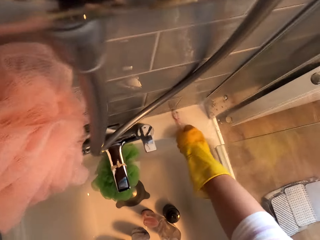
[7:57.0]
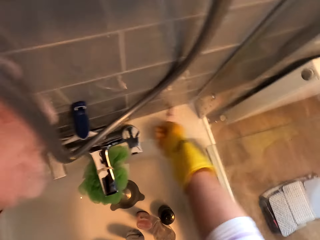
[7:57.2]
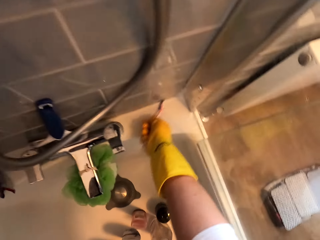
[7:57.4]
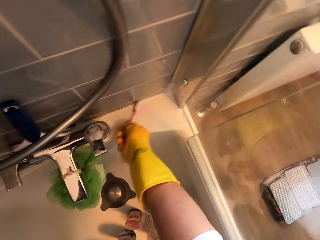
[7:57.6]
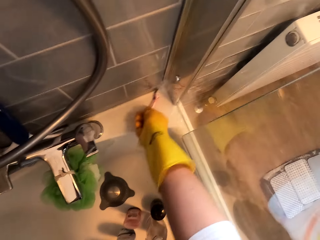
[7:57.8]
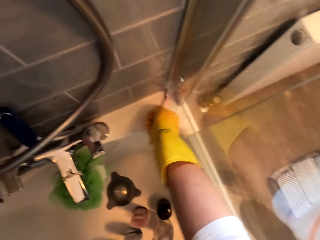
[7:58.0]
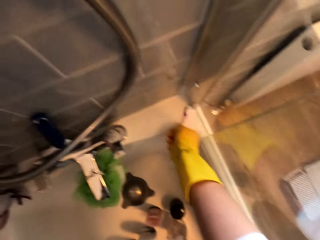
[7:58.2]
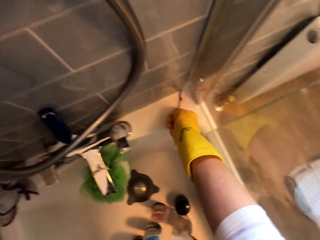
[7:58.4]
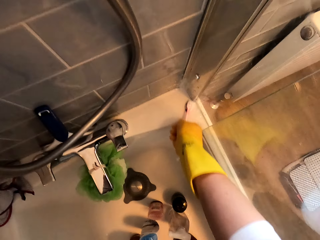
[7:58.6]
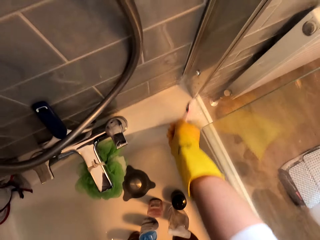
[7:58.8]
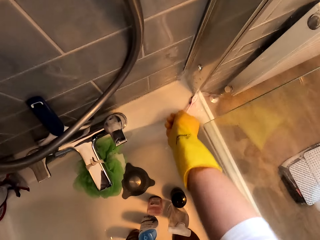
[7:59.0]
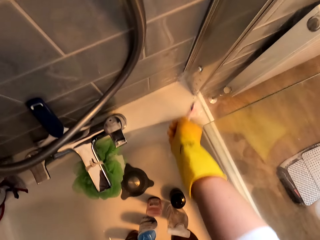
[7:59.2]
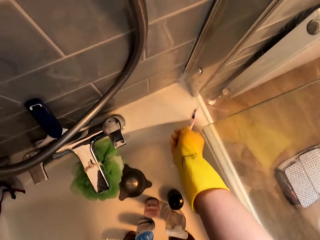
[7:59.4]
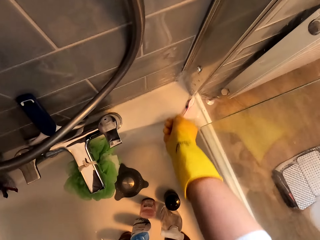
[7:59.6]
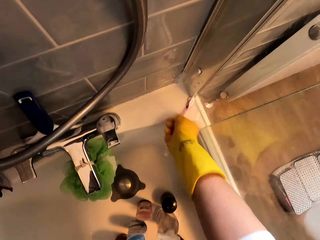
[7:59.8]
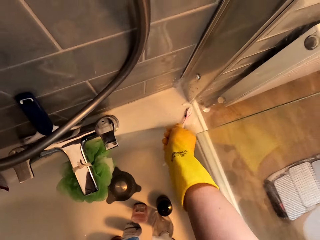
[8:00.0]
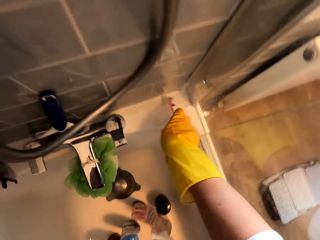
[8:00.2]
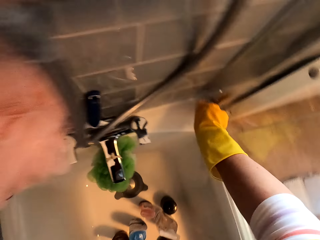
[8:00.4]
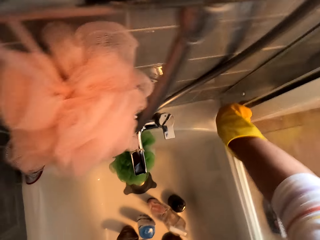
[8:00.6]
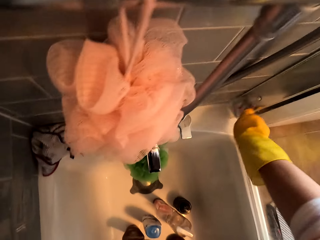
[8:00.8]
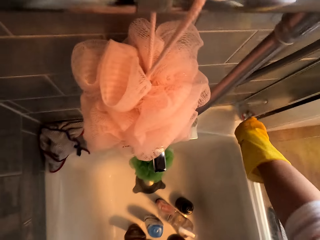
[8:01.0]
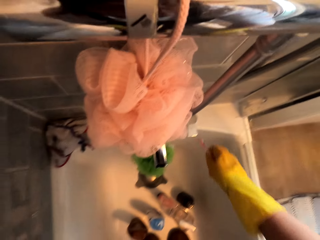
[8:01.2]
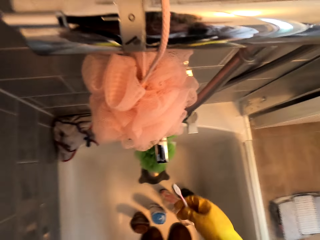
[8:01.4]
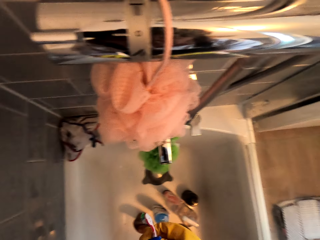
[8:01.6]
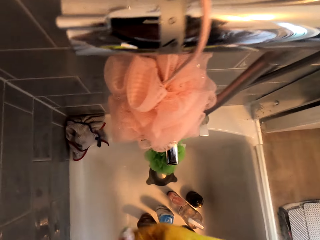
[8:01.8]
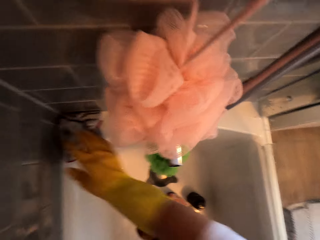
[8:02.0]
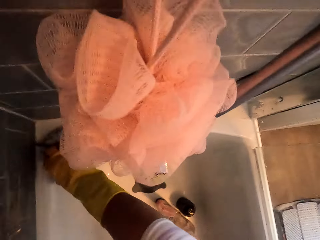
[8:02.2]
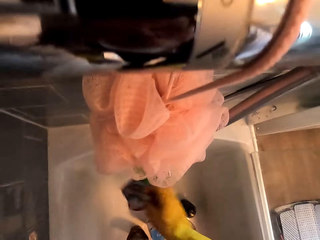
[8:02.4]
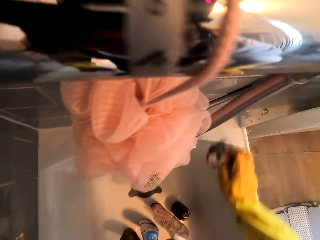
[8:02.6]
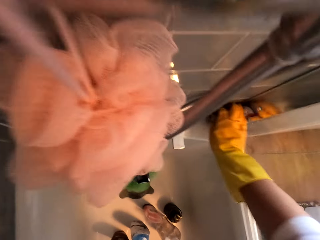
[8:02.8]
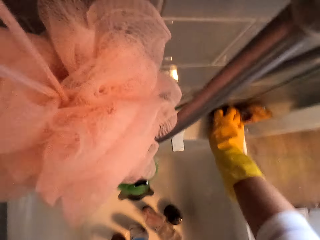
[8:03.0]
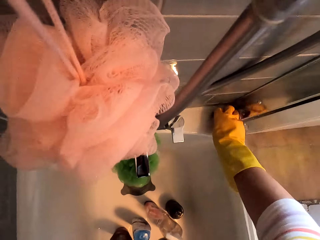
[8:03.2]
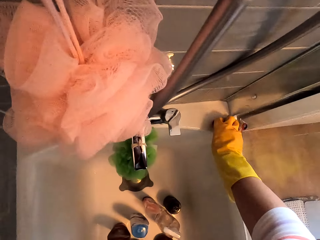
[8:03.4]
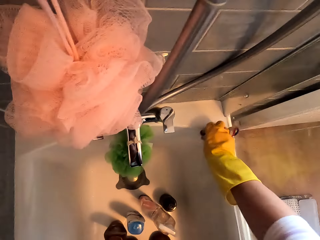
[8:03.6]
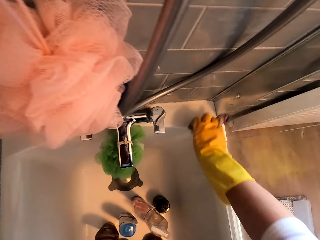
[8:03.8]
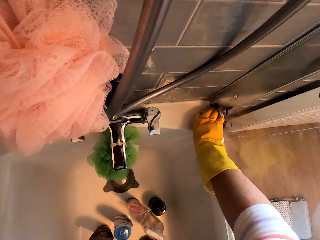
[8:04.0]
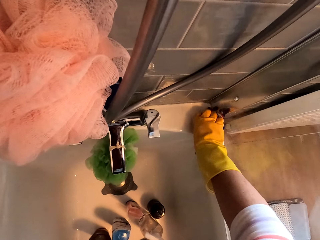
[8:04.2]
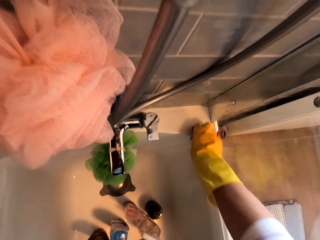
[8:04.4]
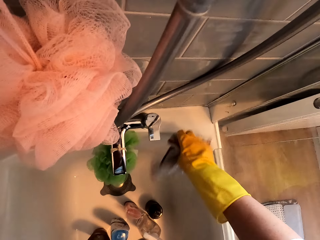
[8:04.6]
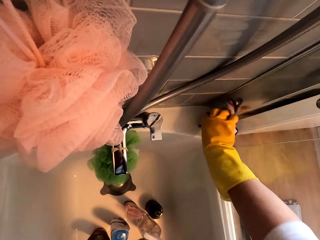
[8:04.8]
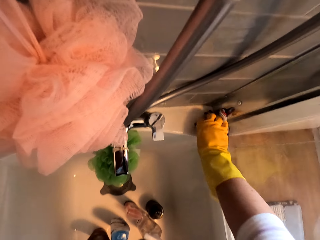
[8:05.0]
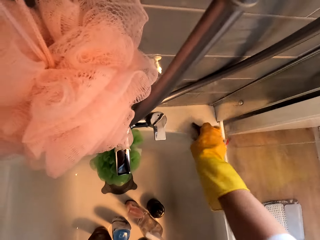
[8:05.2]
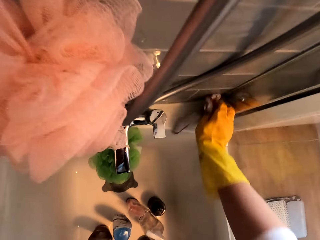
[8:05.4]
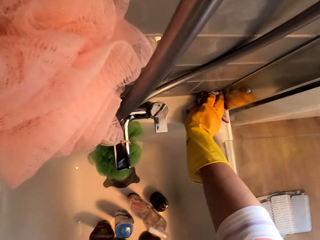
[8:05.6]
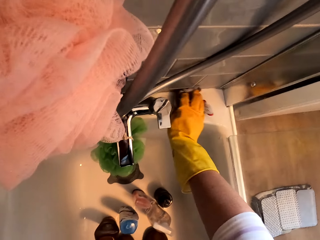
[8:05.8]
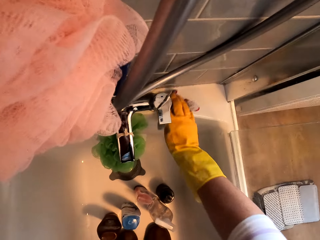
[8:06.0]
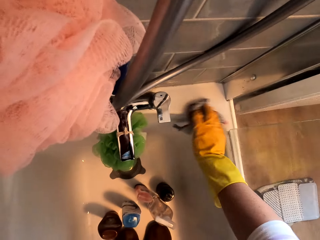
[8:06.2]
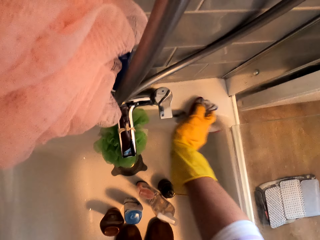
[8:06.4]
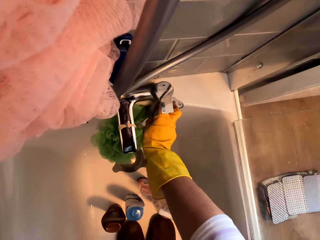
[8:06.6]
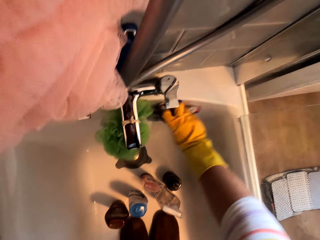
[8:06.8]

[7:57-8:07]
The camera wearer picks a towel on the jacuzzi. They wipe the jacuzzi using the towel.

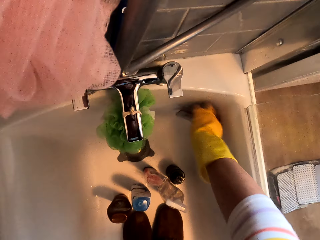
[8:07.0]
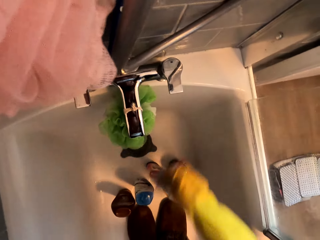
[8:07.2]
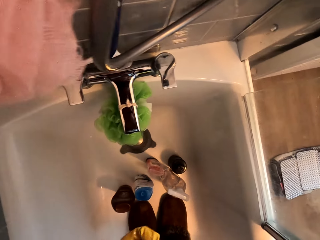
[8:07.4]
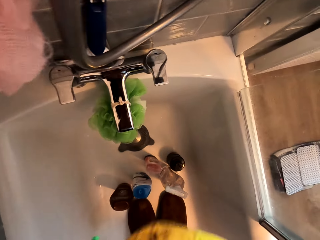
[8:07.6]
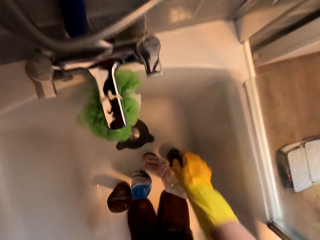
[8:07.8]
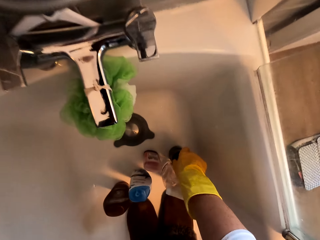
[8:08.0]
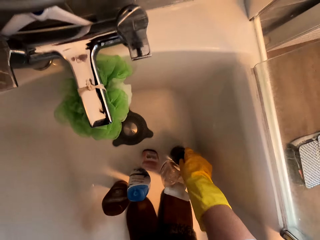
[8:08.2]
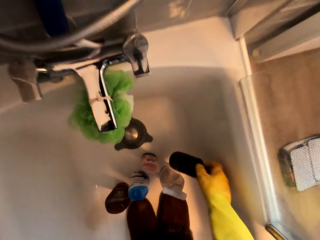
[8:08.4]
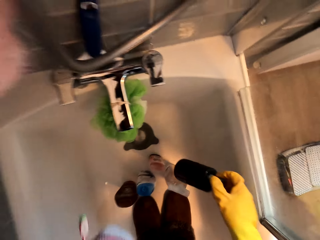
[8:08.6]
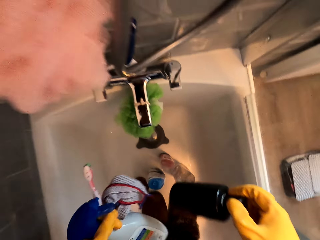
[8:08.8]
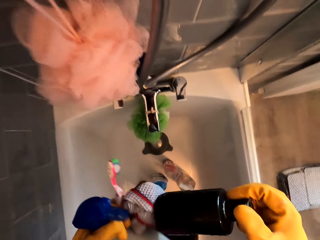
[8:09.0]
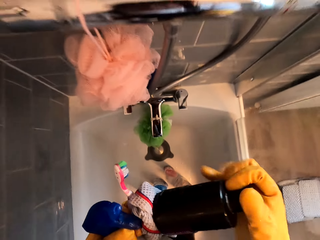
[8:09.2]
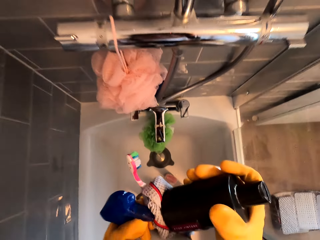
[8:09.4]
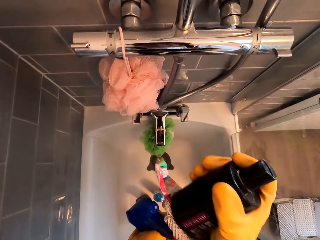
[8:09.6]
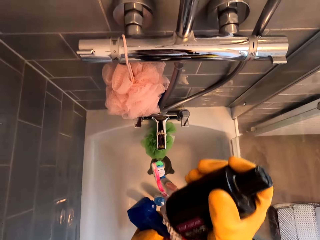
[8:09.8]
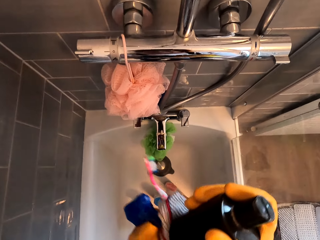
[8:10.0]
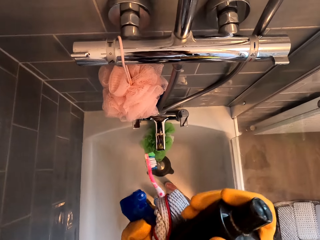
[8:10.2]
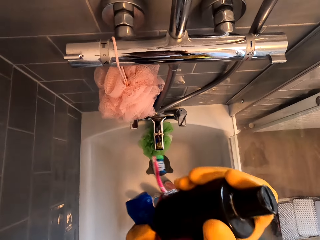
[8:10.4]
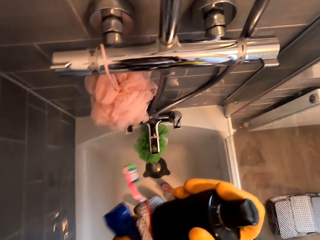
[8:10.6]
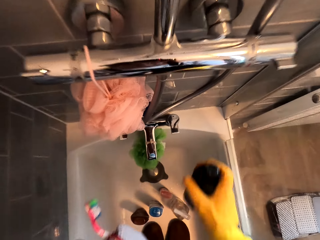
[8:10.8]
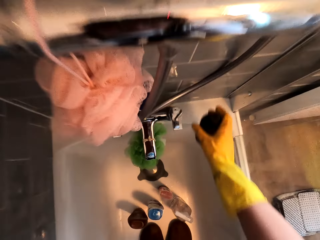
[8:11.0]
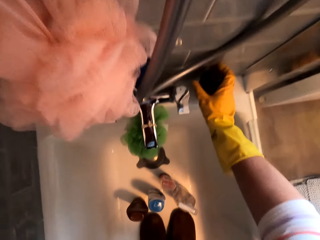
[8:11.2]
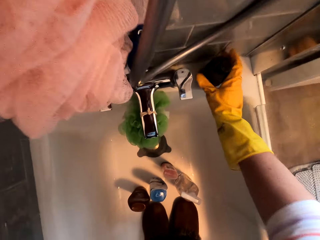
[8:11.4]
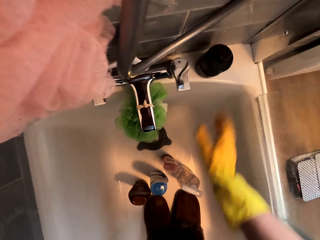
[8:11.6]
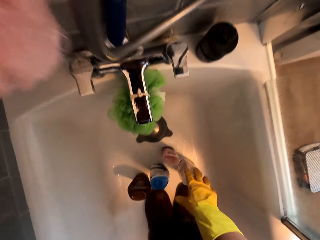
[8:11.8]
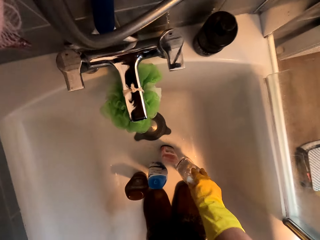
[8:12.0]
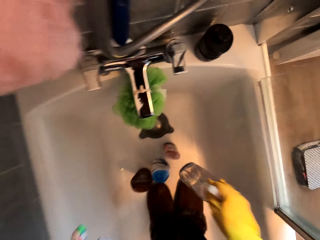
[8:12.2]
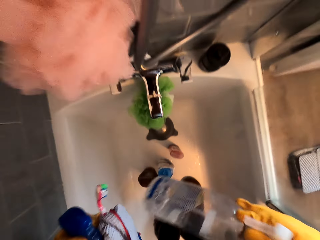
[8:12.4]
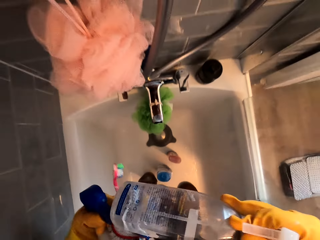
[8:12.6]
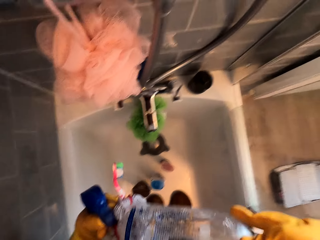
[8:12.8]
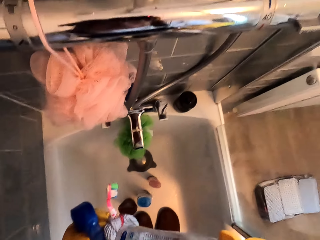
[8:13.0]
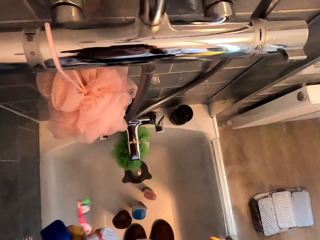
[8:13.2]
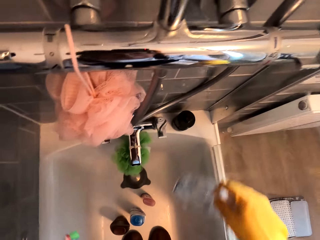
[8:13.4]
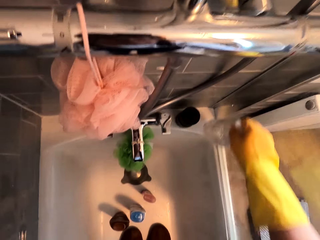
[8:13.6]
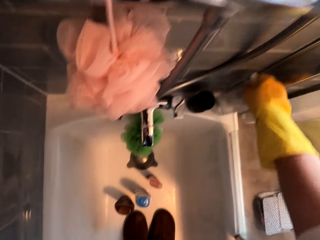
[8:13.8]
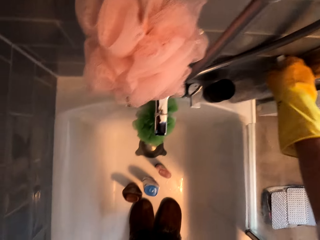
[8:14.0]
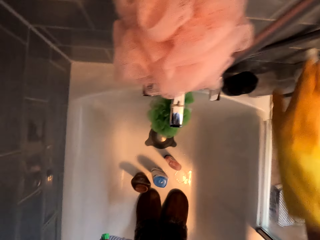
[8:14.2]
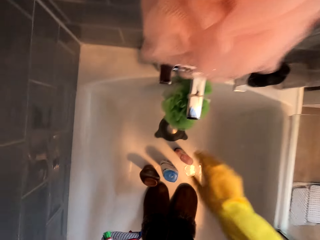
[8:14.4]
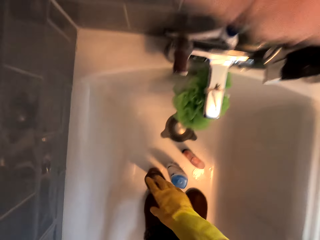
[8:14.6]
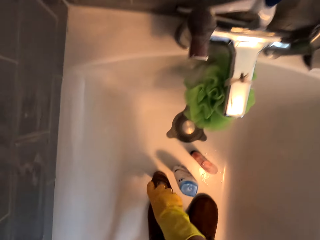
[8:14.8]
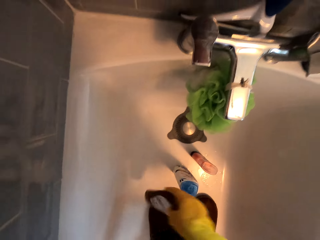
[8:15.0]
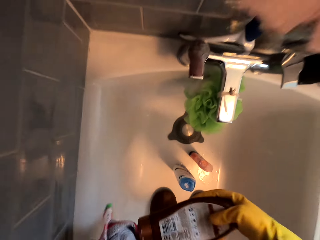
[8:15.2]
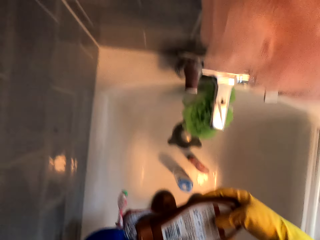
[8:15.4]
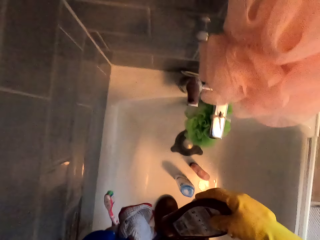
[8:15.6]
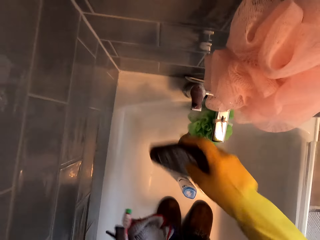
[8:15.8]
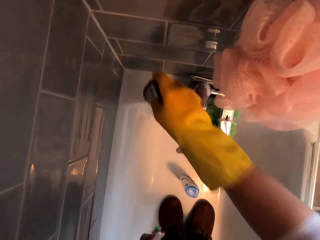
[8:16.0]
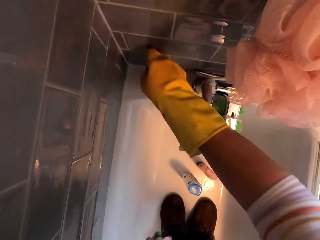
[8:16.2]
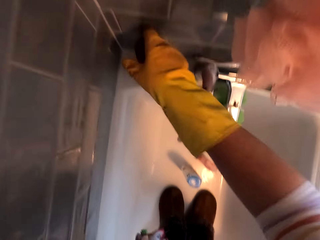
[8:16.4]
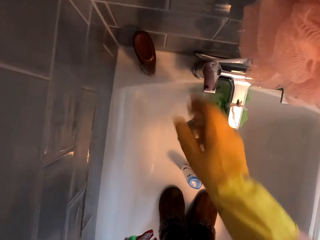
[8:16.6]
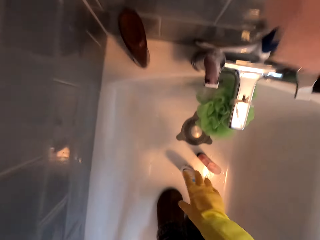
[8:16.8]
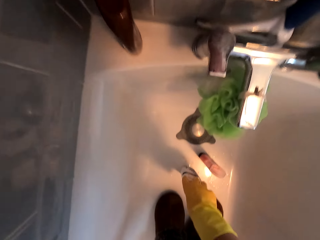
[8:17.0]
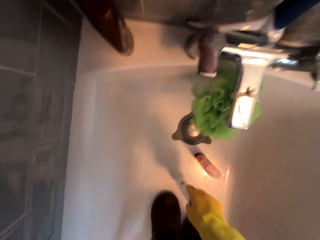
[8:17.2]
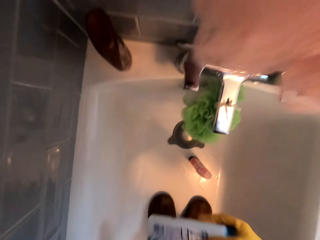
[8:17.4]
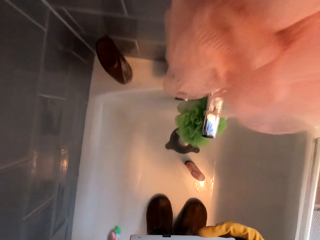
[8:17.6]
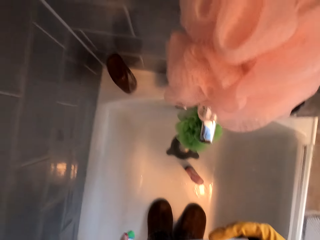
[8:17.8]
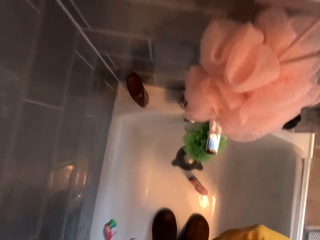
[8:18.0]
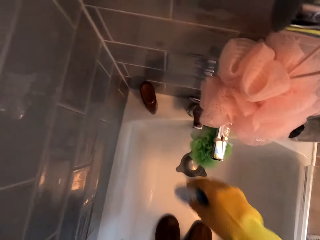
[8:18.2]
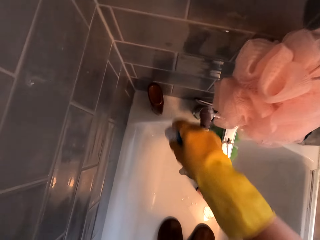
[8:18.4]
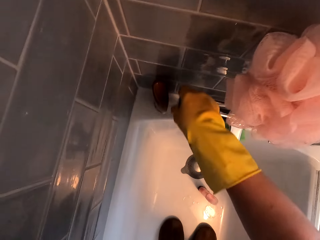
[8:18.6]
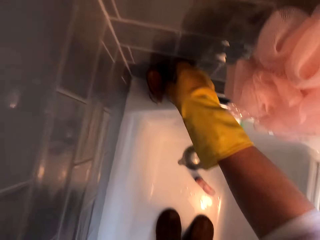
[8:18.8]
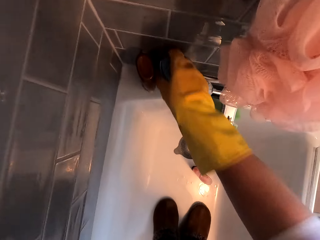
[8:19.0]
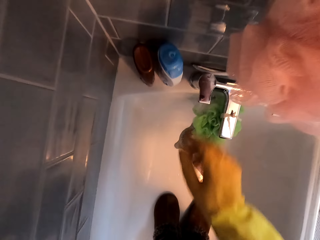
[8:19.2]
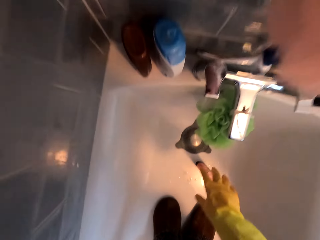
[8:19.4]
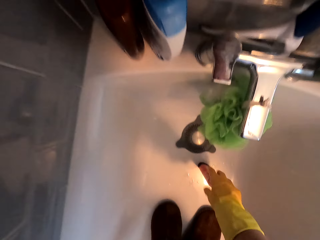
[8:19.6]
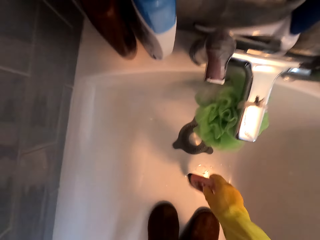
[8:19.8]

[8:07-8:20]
The camera wearer picks a bottle of soap in a jacuzzi. They wipe the bottle of soap on a towel. They put the bottle of soap on the jacuzzi. They pick a bottle of soap in the jacuzzi, wipe the bottle of soap on the towel, and put the bottle of soap on the jacuzzi. They pick a bottle of soap in the jacuzzi, wipe the bottle of soap on the towel, and put the bottle of soap on the jacuzzi. They pick a bottle of soap in the jacuzzi, wipe the bottle of soap on the towel, and put the bottle of soap on the jacuzzi.
